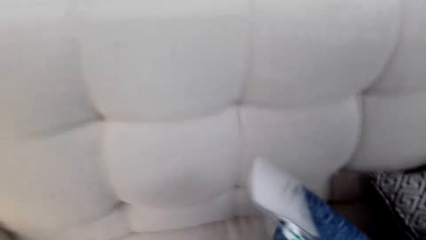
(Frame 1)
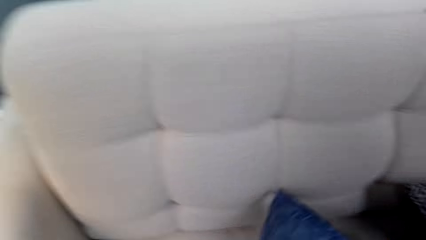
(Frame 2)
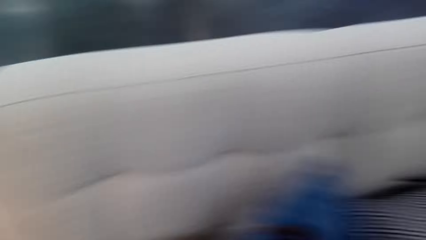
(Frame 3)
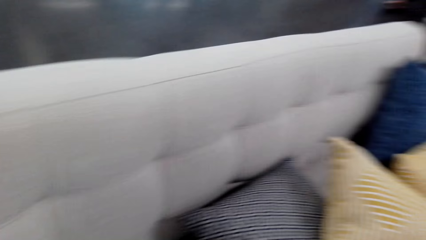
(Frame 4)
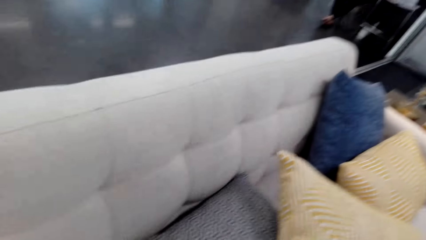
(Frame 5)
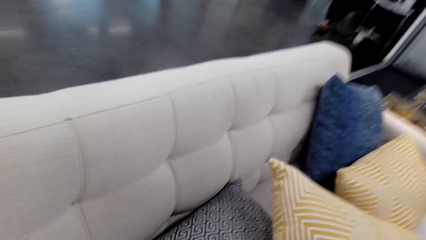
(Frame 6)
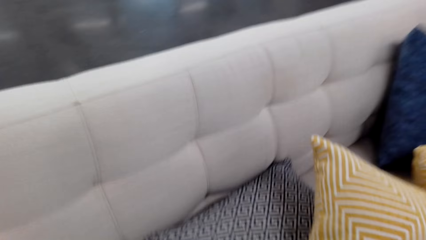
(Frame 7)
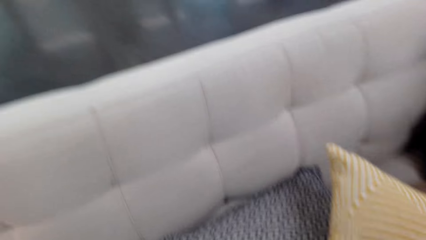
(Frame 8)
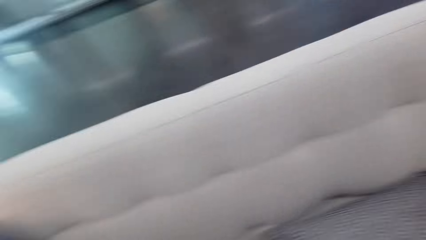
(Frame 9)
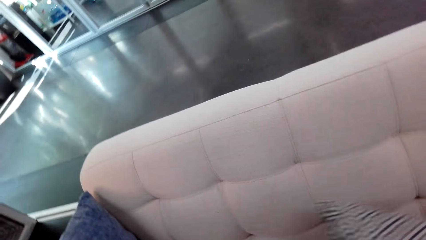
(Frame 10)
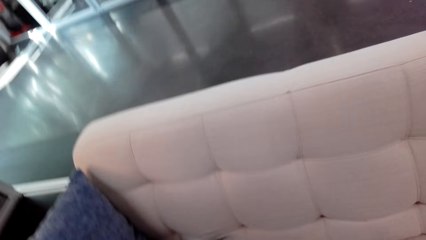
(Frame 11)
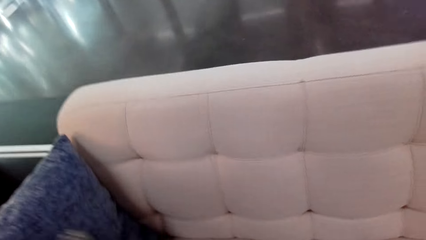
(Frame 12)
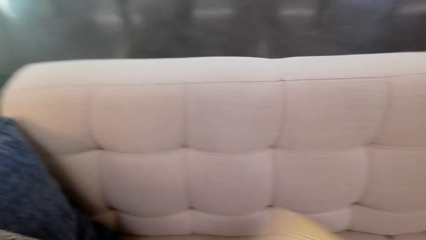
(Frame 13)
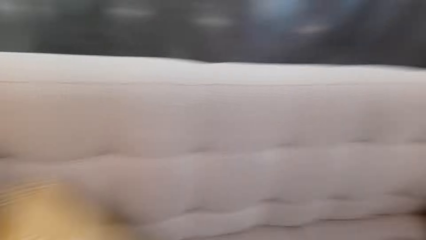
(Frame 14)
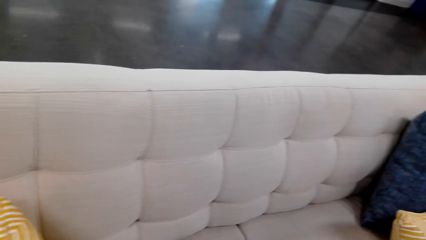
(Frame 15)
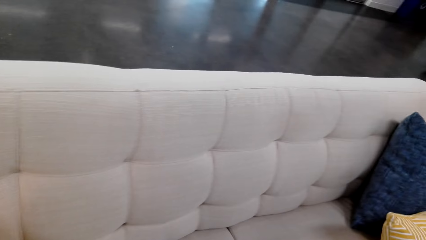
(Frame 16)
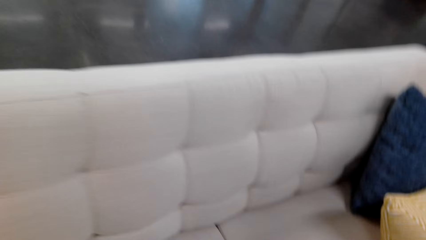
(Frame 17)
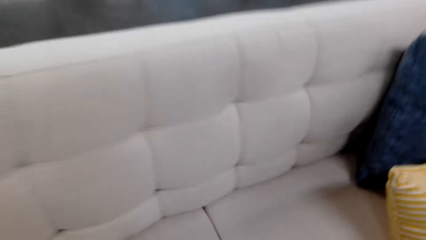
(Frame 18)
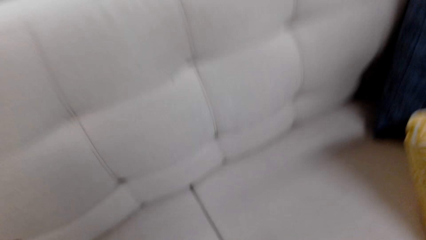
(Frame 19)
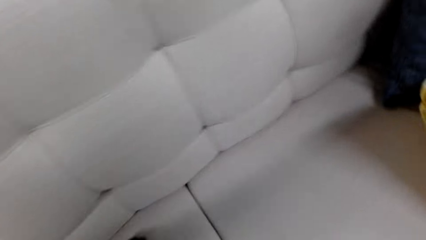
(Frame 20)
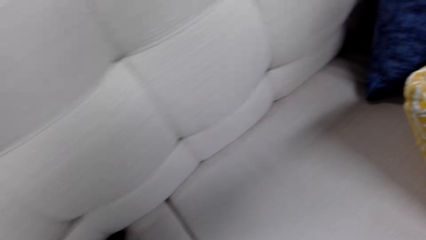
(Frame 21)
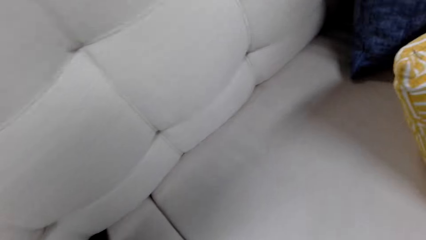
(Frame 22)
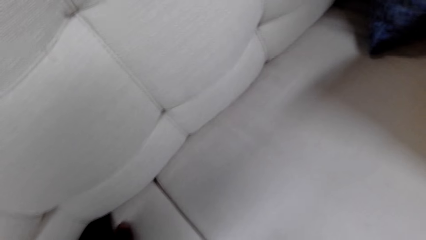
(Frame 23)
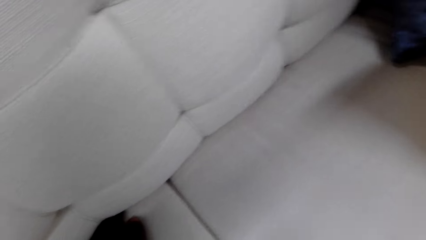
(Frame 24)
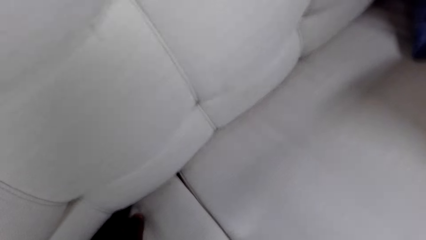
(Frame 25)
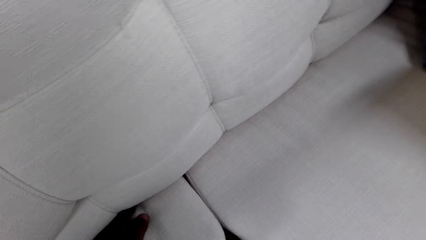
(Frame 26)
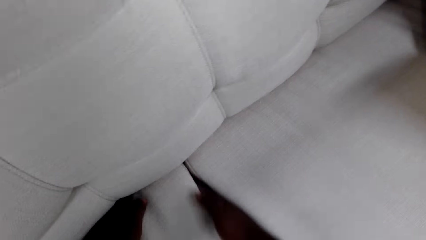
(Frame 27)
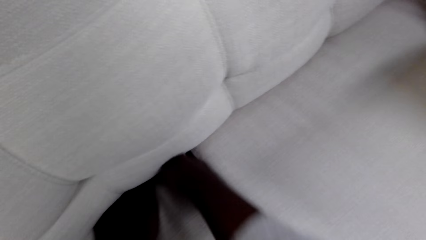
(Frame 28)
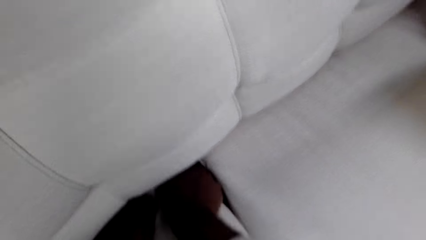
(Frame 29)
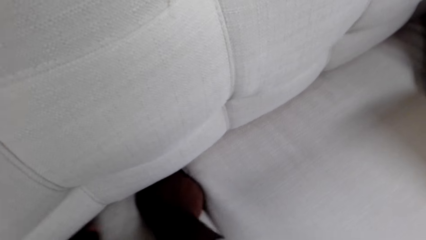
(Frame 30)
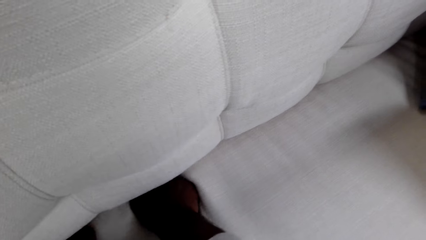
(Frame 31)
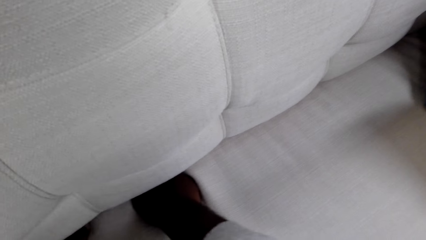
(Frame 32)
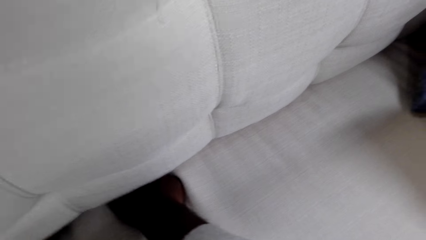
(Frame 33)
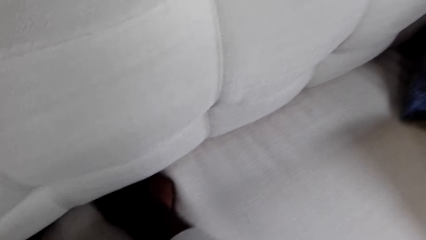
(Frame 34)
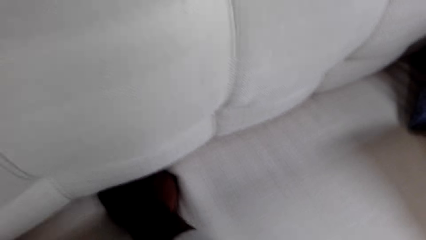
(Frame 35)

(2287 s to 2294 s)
The camera wearer moves the cushions. They search the sofa set.

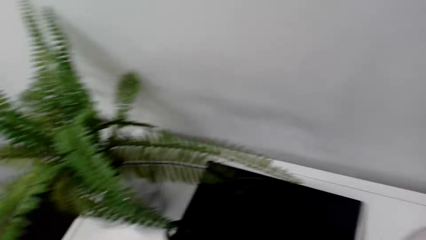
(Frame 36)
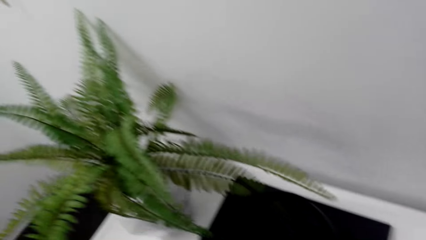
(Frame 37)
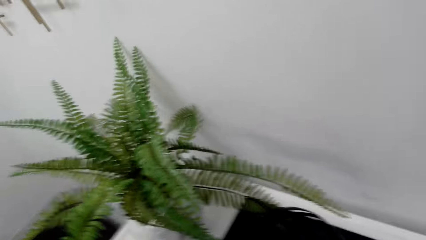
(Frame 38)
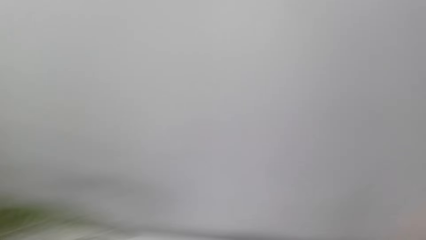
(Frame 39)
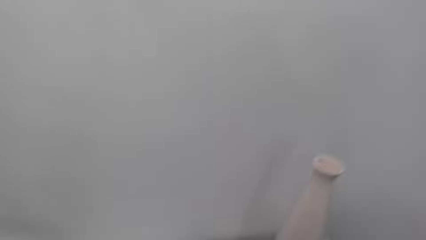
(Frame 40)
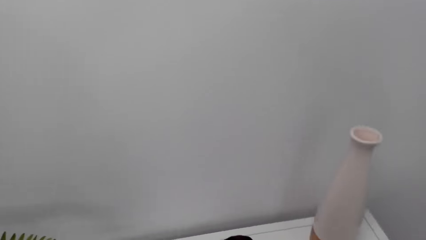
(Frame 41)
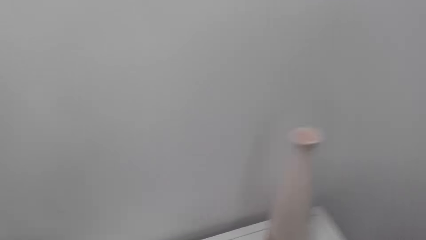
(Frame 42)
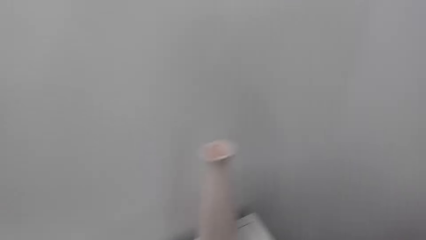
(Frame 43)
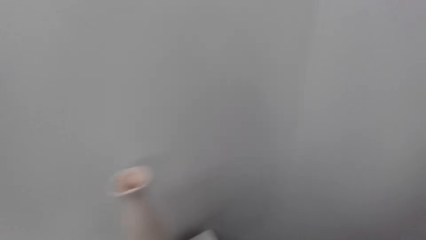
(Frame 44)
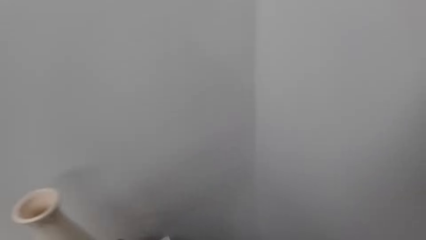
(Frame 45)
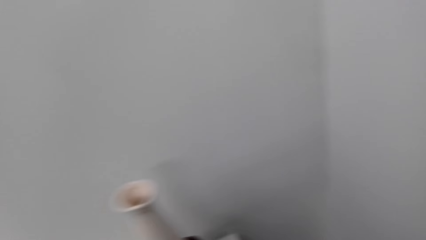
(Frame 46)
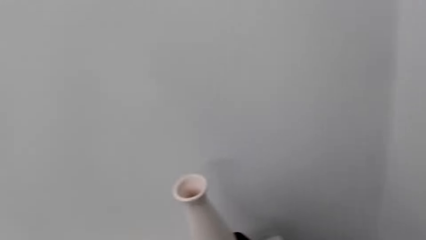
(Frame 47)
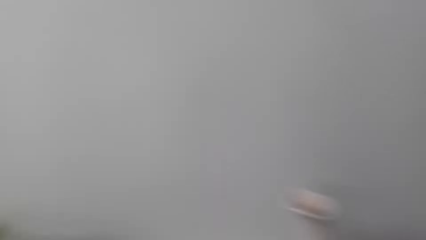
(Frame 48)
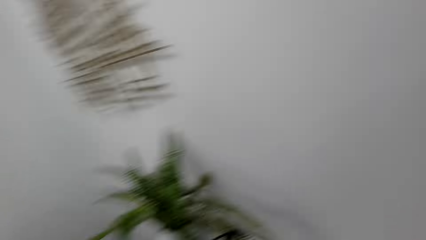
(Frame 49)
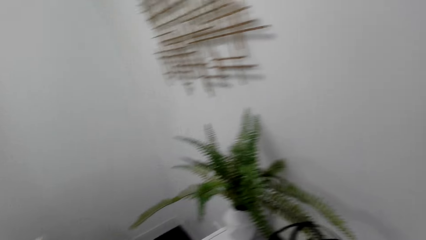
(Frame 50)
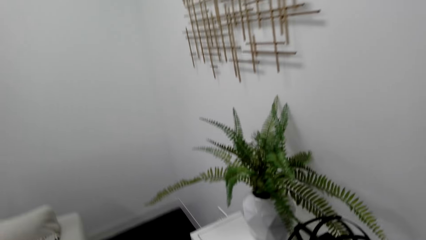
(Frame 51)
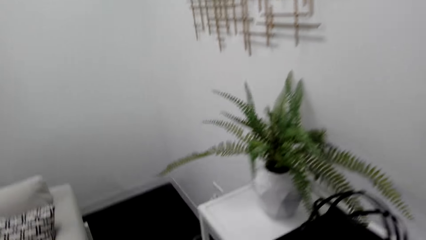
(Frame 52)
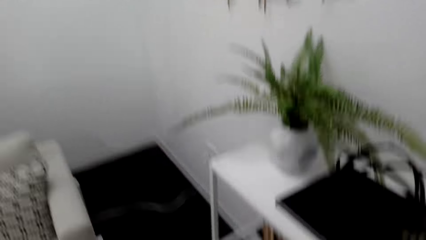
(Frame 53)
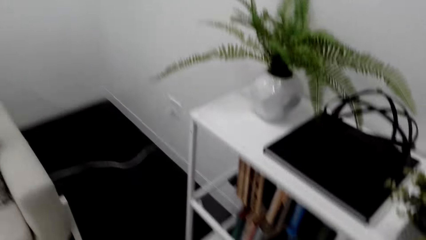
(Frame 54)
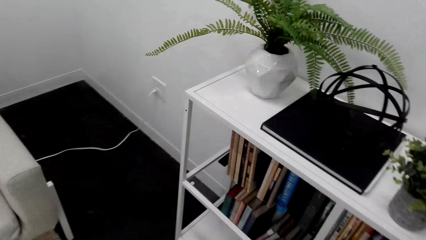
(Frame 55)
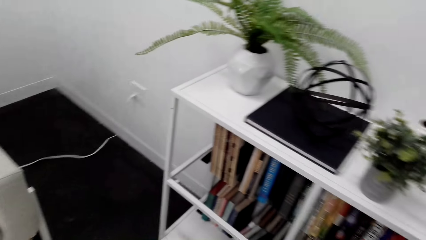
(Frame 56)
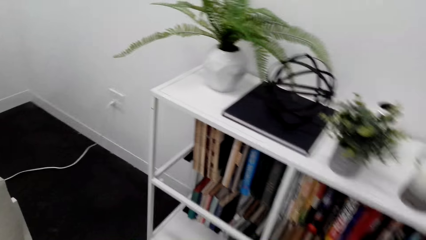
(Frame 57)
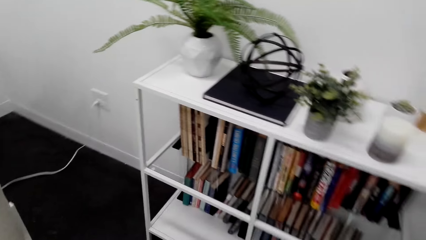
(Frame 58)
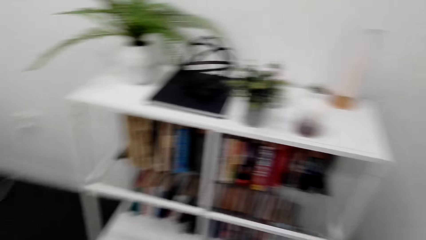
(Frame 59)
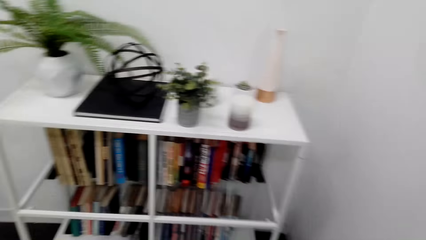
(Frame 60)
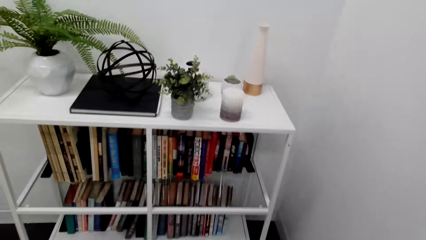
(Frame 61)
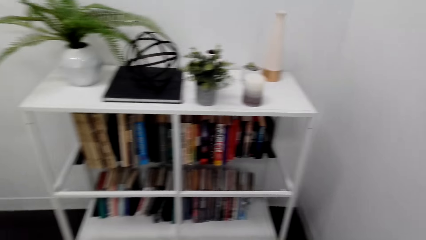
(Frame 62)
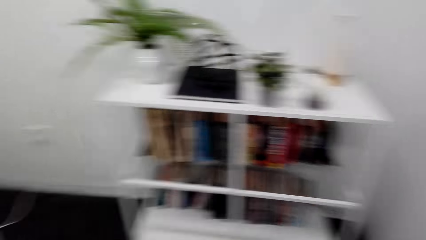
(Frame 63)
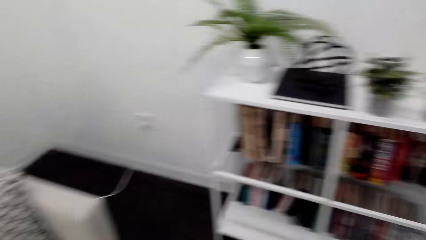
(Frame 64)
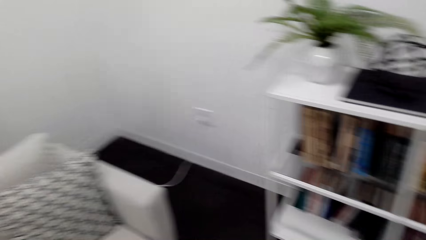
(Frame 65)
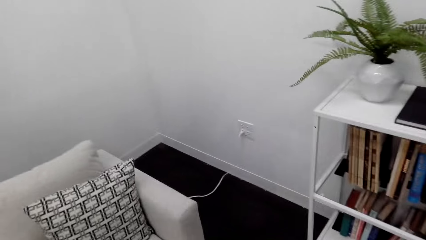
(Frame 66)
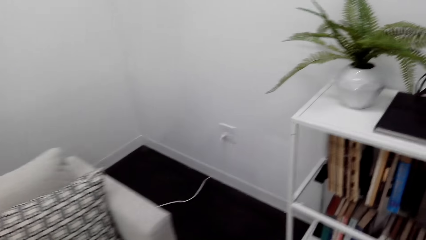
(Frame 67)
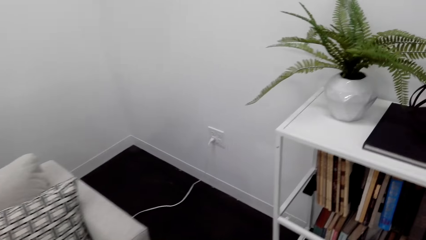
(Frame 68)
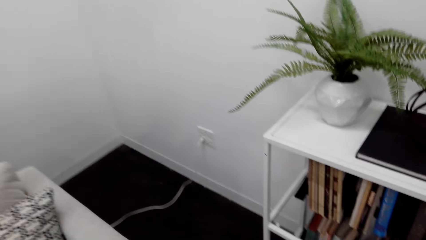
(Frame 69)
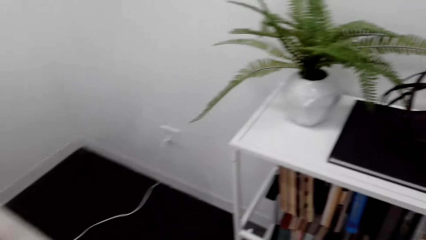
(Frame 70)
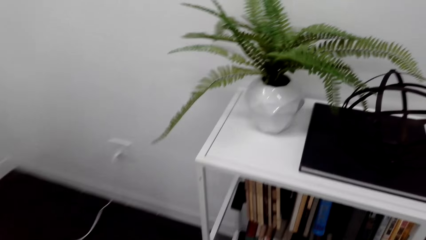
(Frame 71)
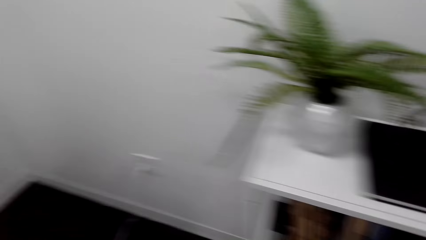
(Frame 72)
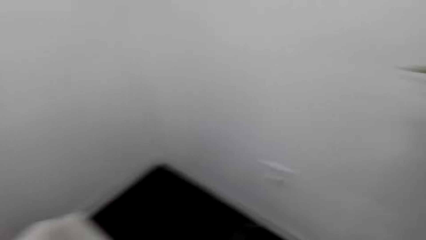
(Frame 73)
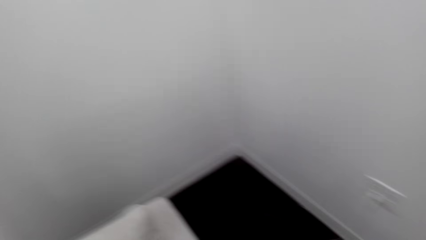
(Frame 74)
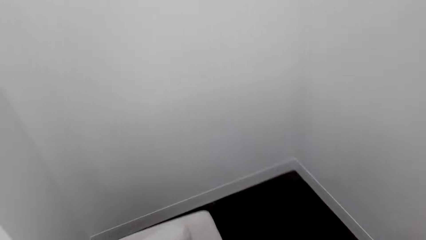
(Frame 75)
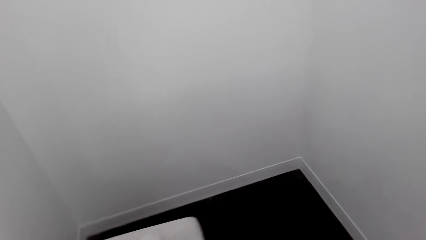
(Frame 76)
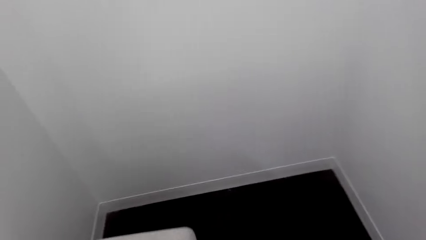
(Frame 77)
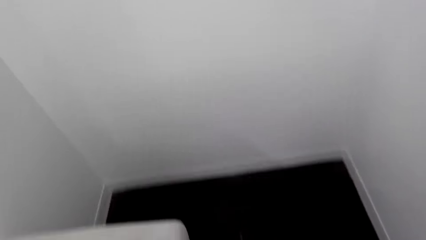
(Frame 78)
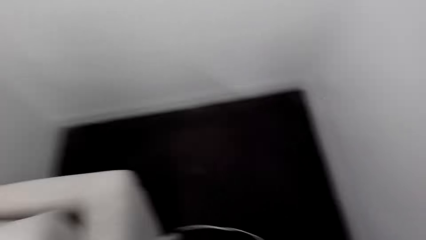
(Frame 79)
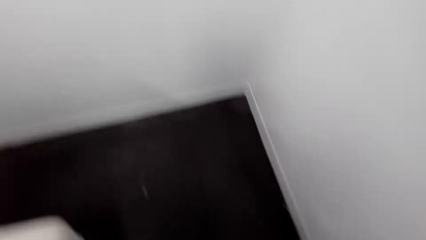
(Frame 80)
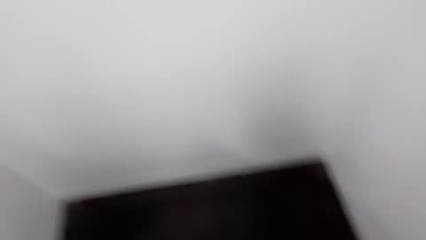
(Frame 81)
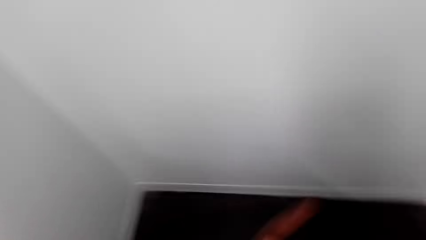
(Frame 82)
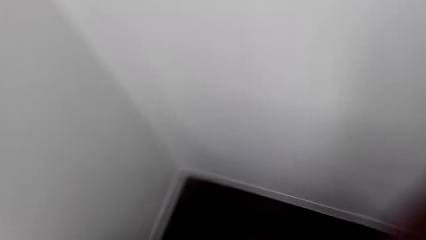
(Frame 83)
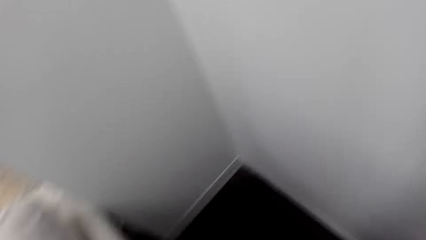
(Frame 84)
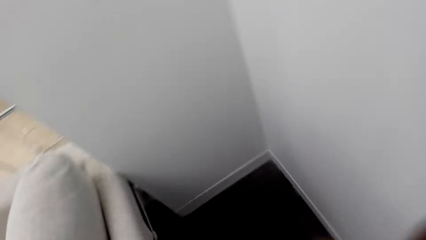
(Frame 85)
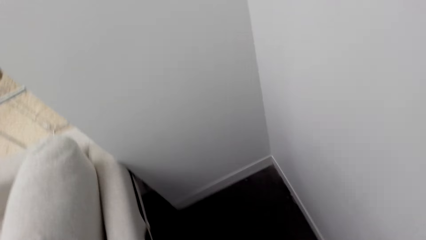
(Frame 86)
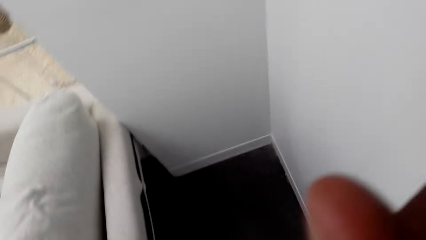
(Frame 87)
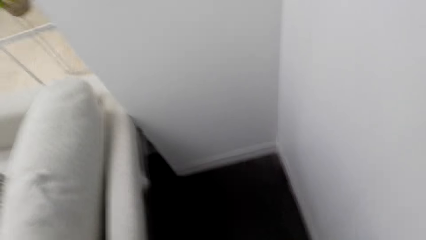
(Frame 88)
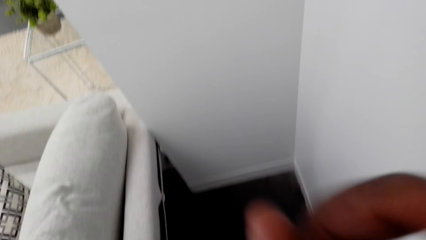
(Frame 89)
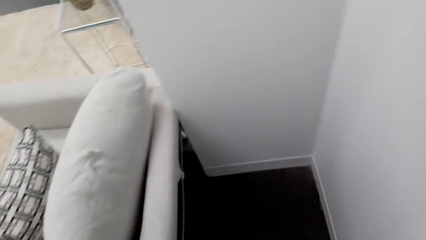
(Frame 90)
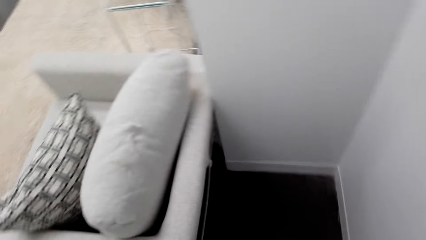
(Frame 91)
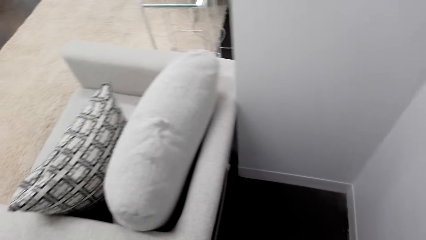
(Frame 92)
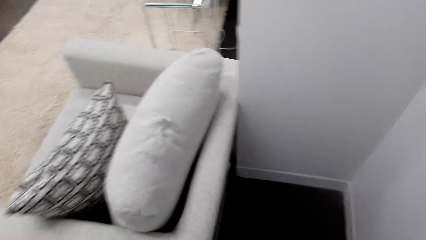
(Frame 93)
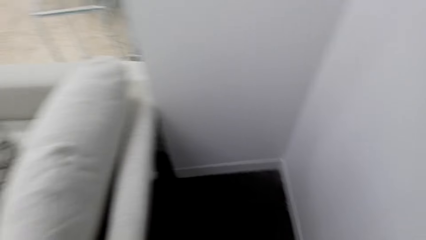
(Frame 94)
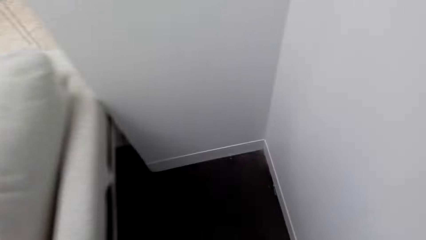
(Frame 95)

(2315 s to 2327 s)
The camera wearer looks around. They put a hand up.
